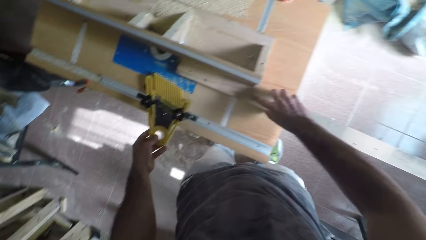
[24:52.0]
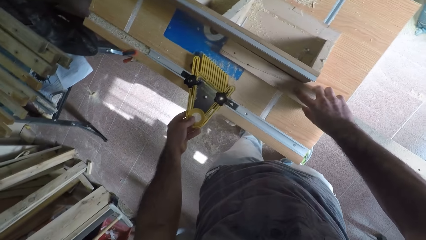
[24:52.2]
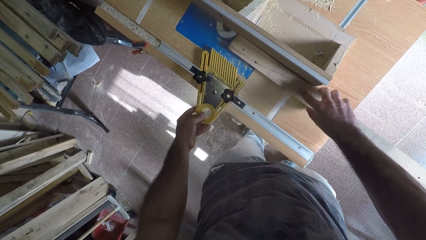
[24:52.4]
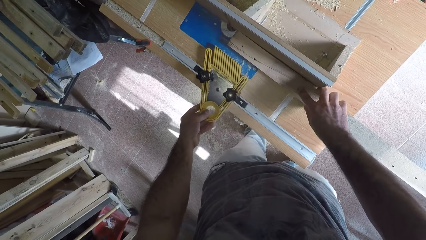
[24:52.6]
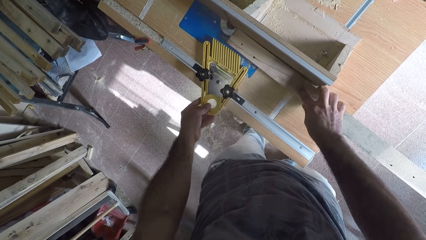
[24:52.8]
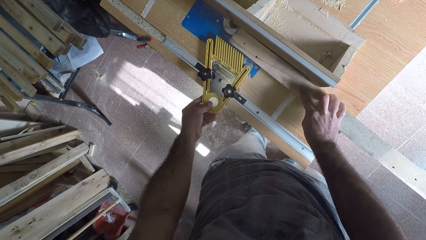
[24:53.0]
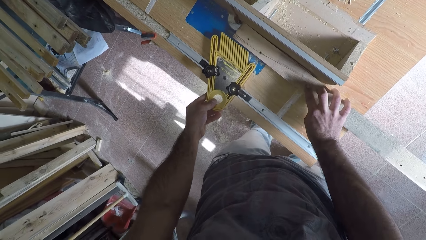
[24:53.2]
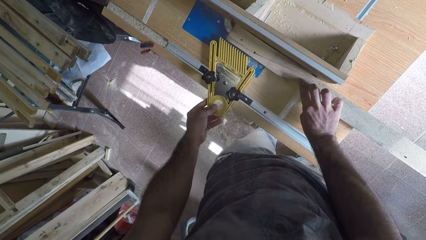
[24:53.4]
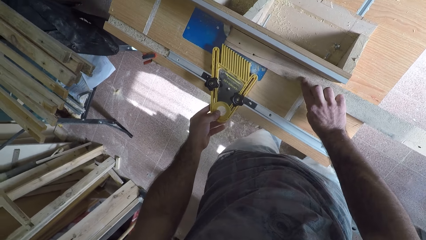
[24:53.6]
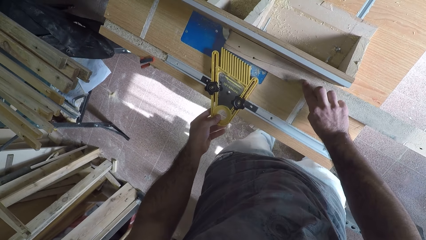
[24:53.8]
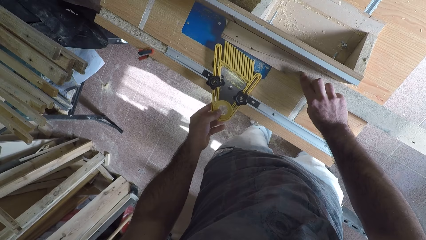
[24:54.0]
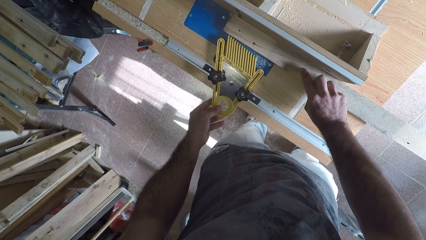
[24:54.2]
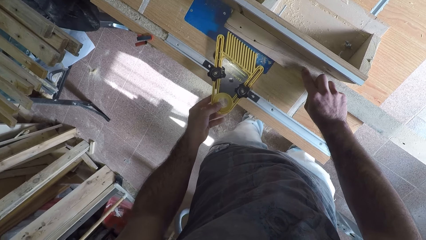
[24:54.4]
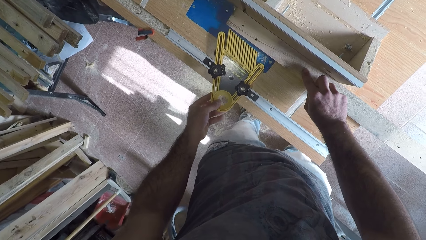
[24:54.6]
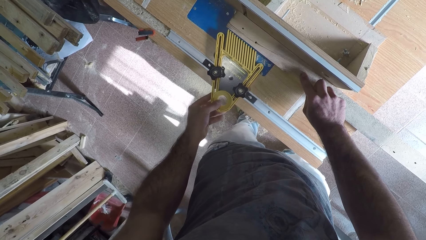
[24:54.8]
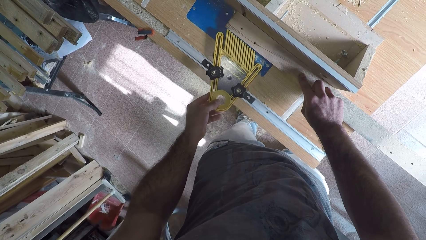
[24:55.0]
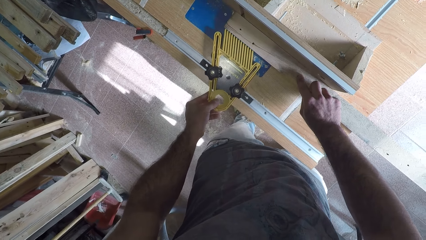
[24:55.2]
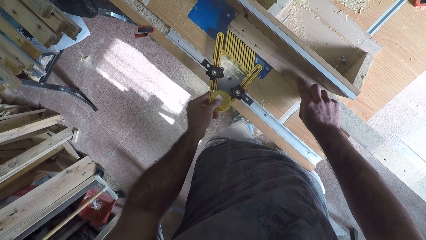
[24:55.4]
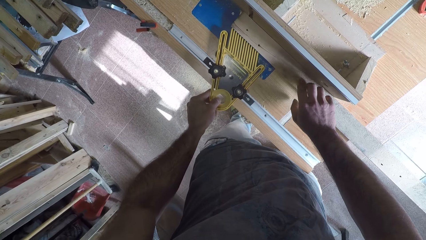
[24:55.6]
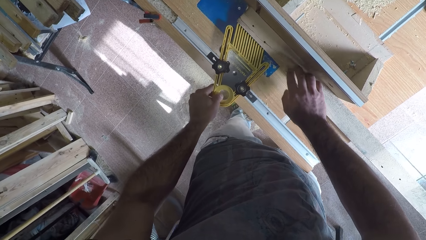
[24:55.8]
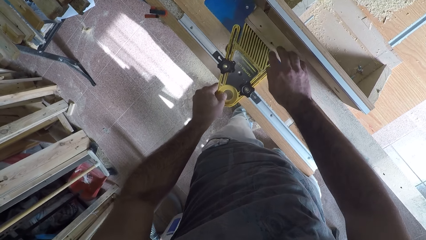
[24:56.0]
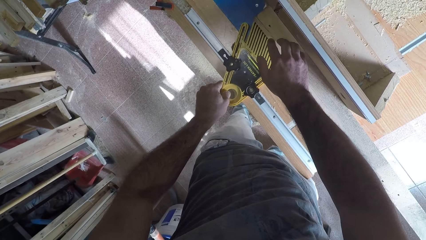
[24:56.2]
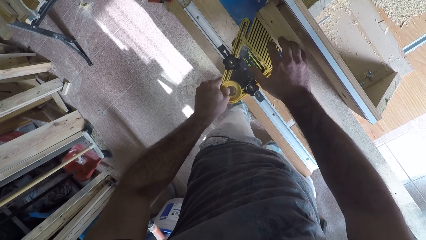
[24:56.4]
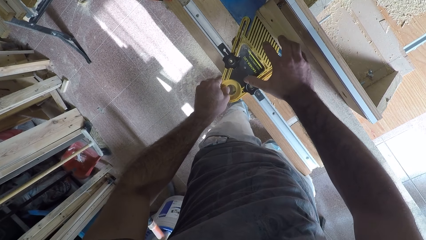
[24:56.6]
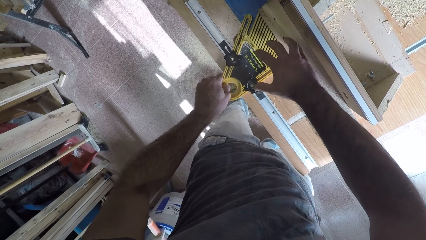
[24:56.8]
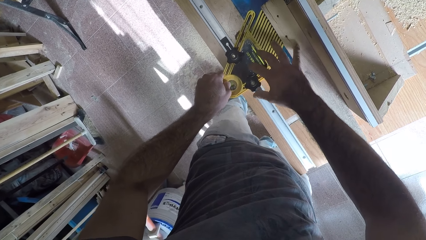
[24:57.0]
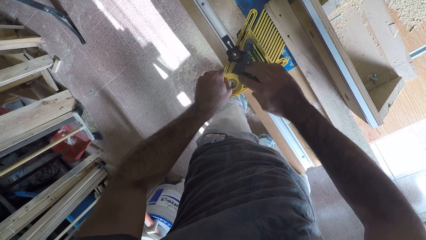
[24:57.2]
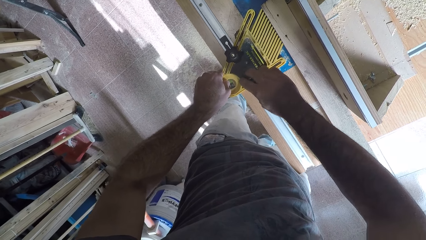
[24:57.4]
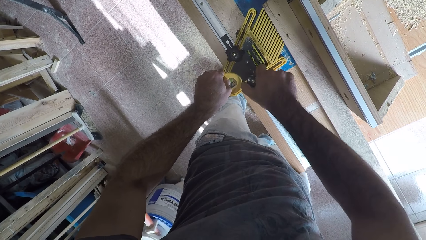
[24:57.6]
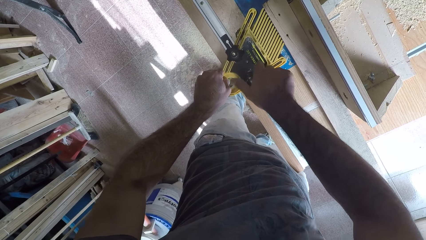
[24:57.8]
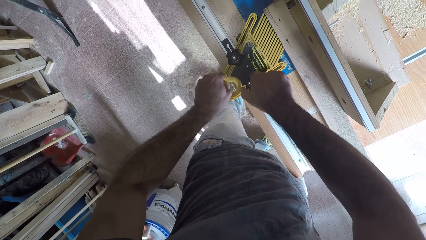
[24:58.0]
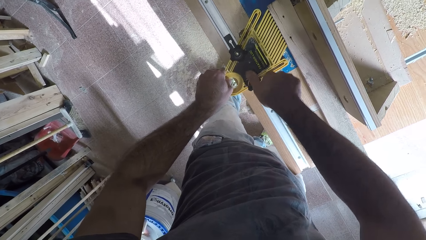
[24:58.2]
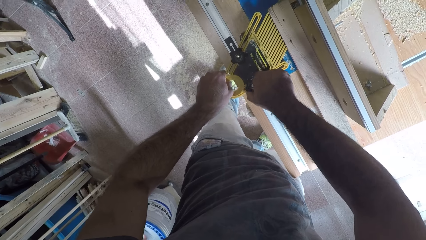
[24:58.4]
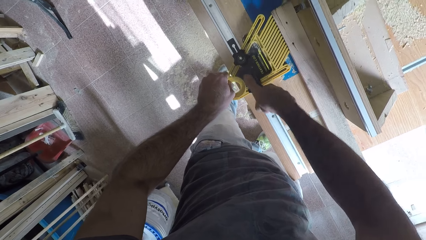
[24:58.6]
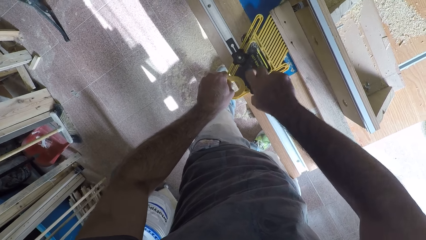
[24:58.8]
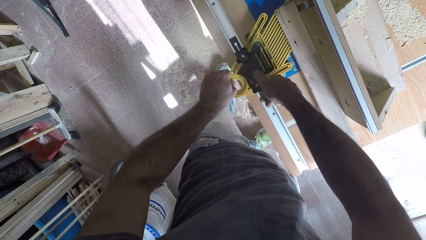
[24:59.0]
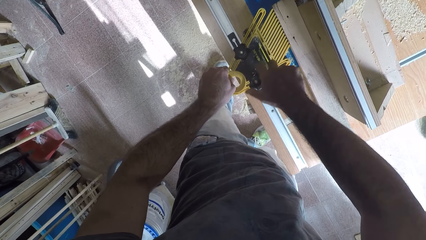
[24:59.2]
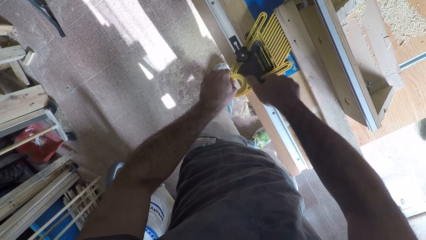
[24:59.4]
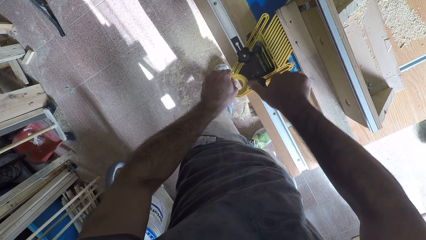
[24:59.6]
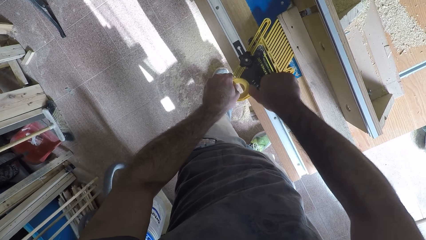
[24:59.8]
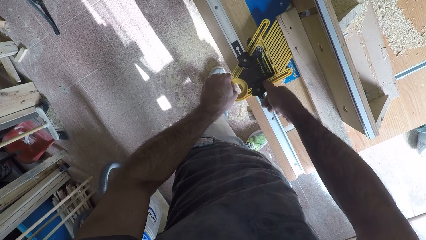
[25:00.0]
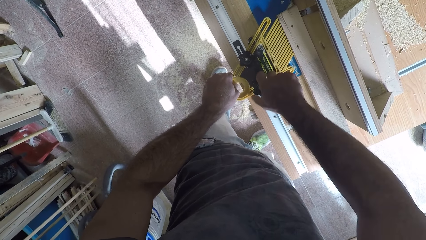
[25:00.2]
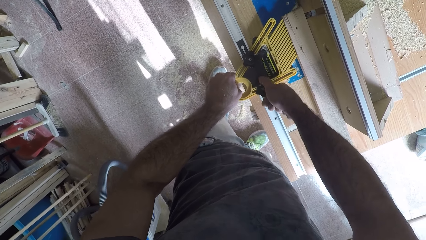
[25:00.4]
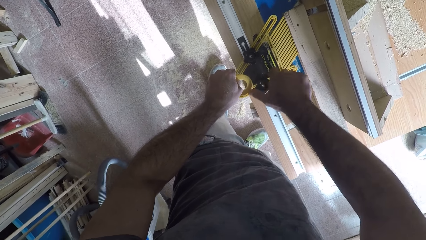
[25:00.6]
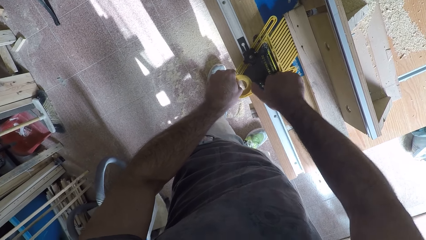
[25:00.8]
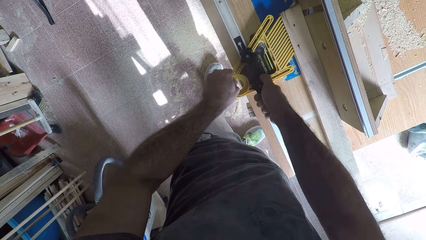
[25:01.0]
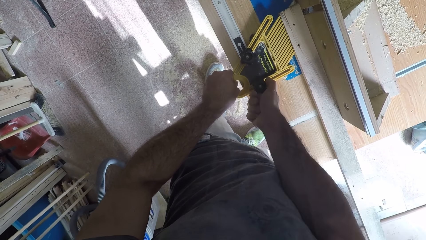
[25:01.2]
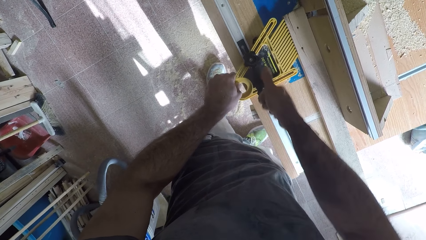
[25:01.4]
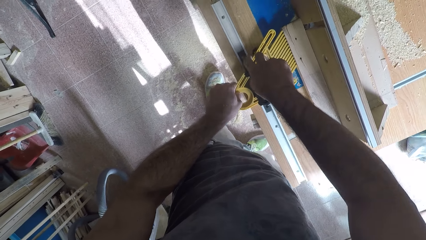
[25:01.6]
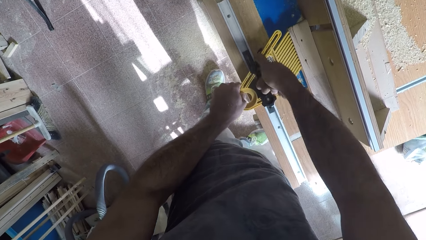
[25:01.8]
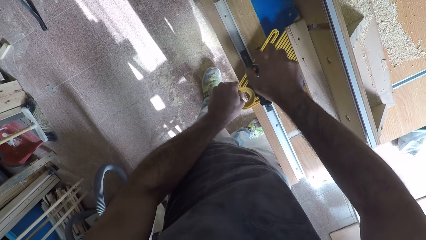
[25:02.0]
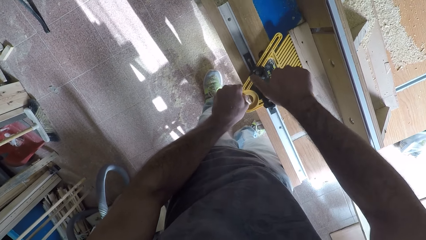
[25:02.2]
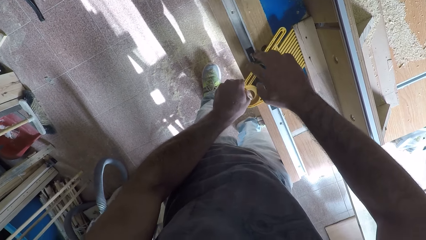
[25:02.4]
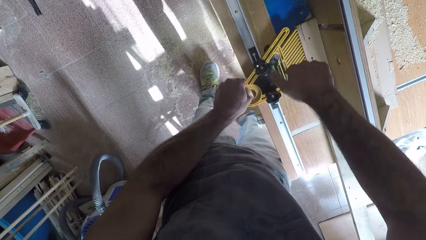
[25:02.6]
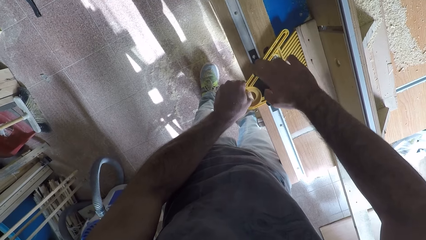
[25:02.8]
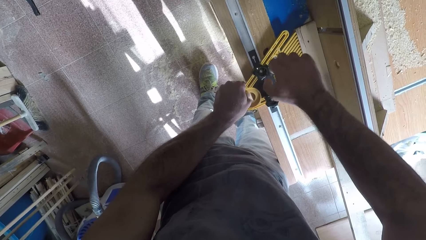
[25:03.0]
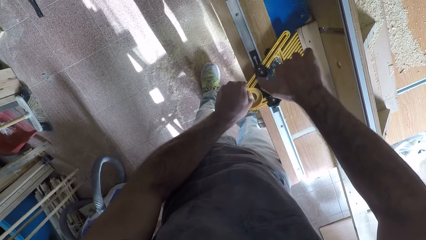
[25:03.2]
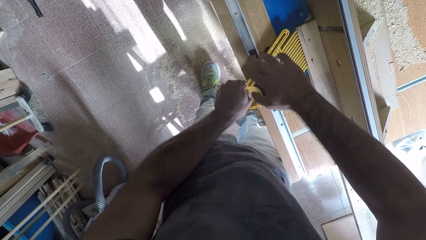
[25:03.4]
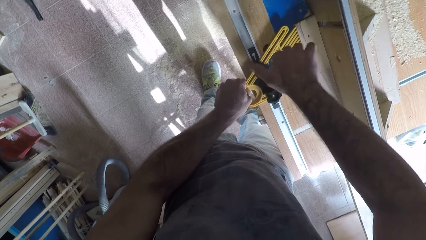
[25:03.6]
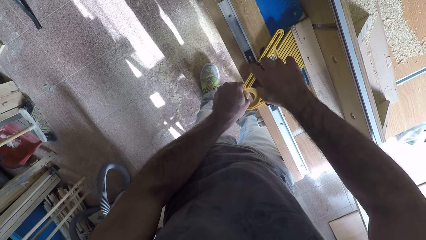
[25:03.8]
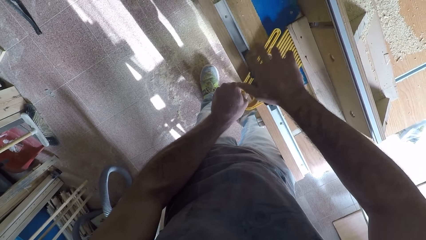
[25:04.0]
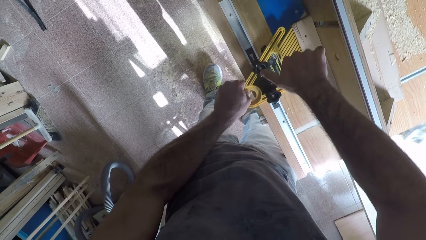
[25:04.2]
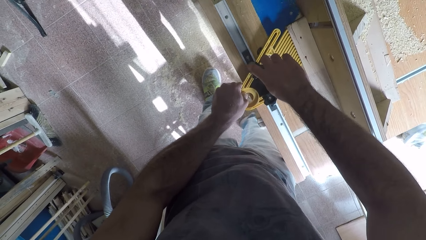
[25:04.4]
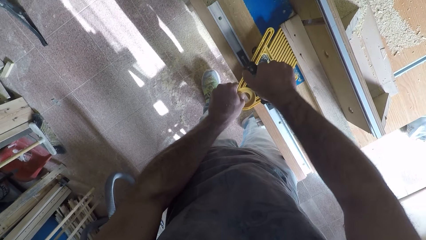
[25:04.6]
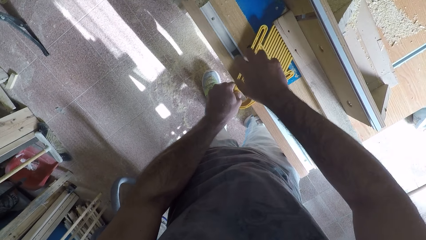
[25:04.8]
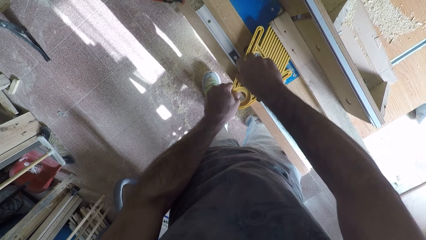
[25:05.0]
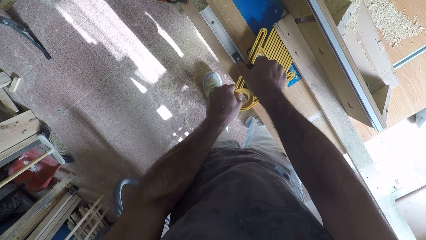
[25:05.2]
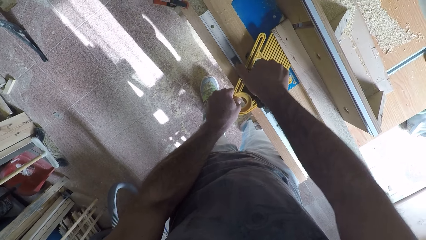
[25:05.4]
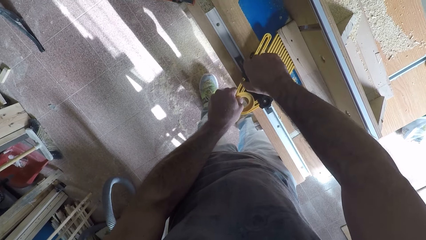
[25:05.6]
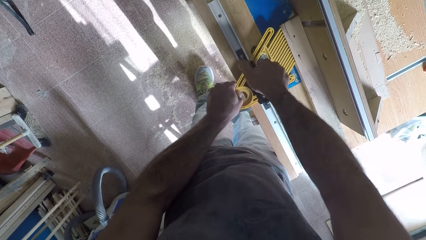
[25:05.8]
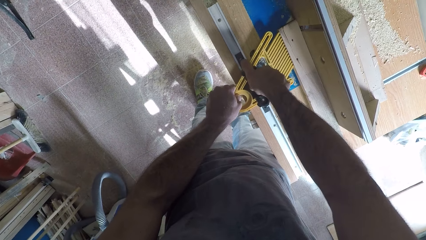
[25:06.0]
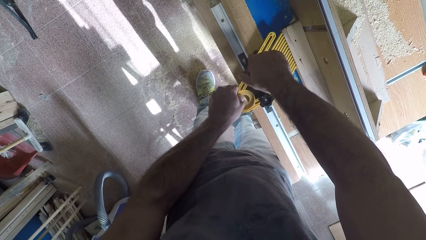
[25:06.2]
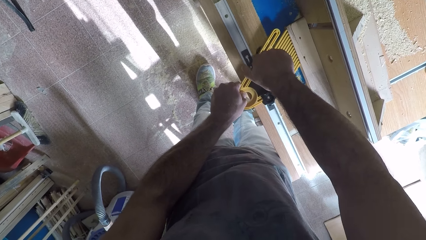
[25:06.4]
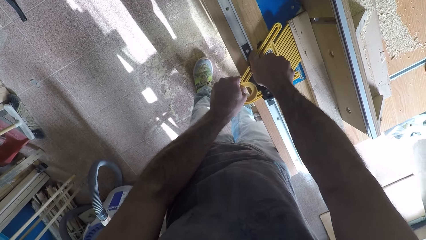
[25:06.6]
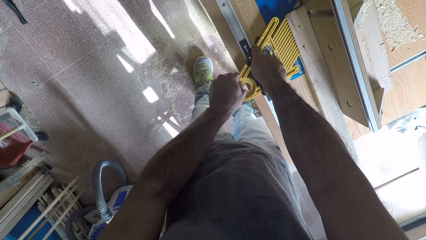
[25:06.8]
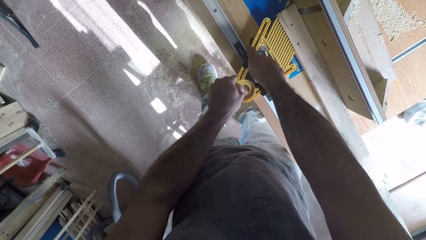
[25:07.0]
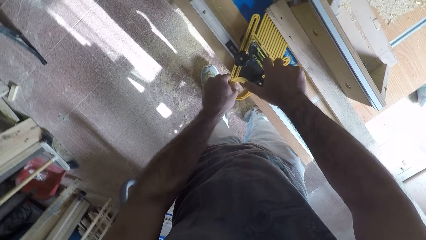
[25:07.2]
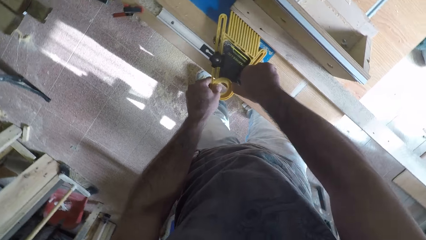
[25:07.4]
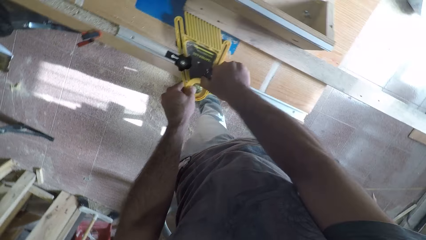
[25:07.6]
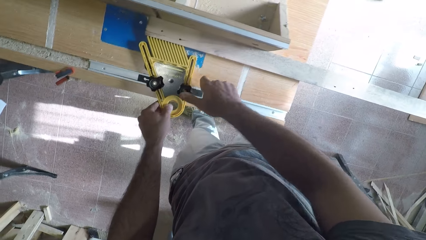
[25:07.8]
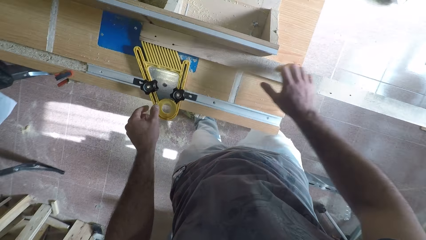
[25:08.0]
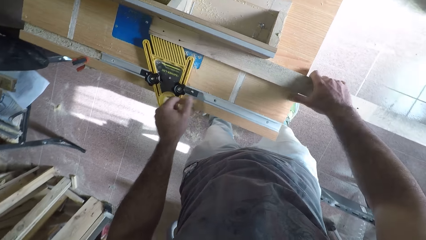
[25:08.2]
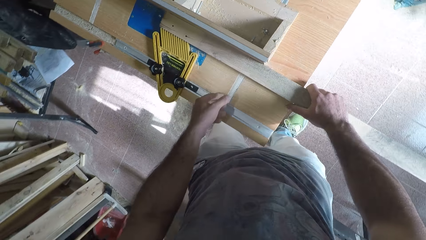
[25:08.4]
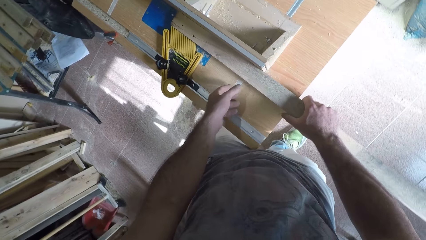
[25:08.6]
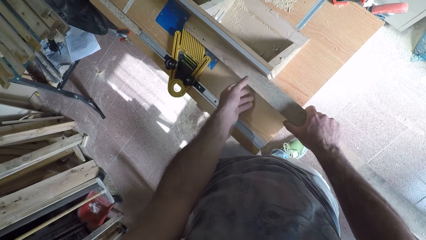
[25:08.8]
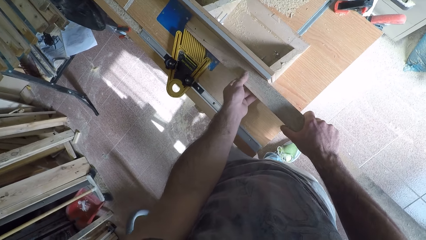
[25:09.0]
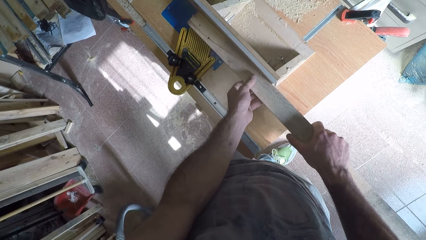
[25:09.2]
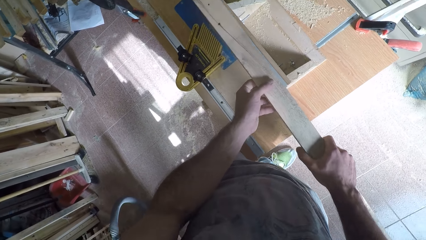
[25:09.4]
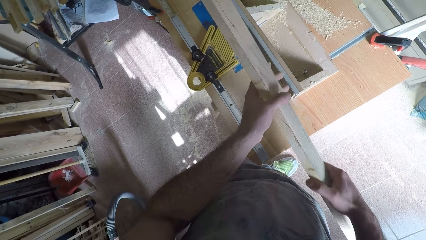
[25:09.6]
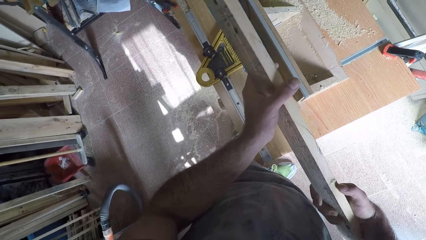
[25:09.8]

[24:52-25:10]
The camera wearer adjusts the table cutter or circular saw machine. They move the timber or wood. They adjust the wood on the circular saw machine. They screw back the circular saw machine. They hold the timber.
